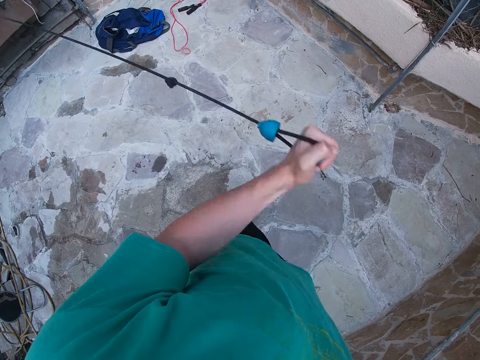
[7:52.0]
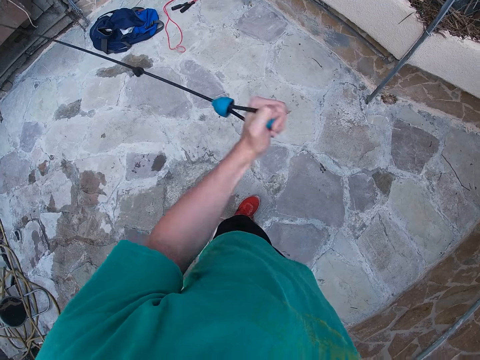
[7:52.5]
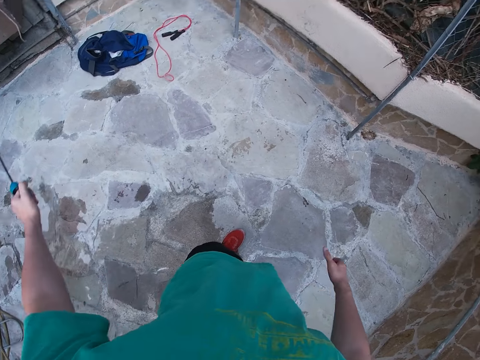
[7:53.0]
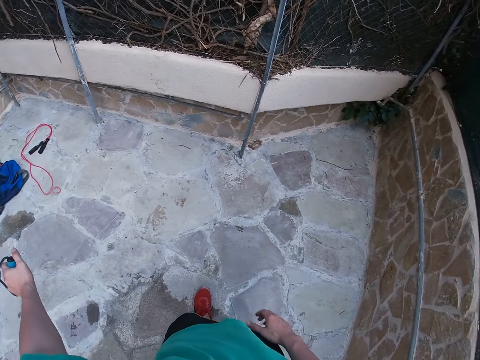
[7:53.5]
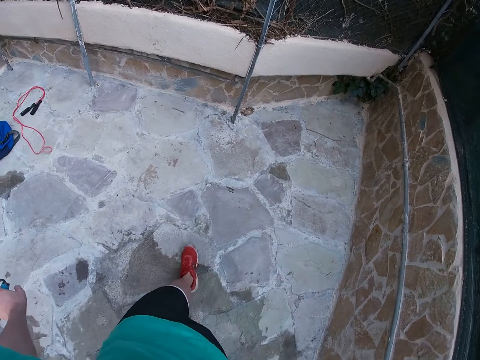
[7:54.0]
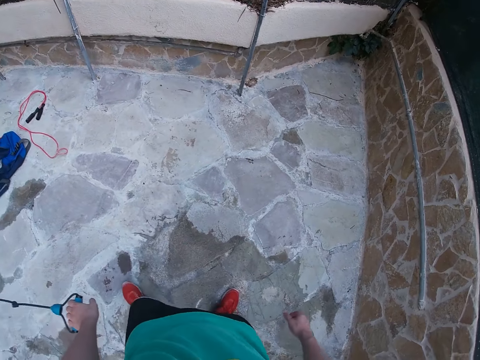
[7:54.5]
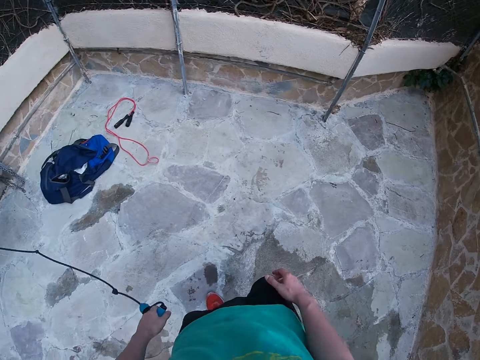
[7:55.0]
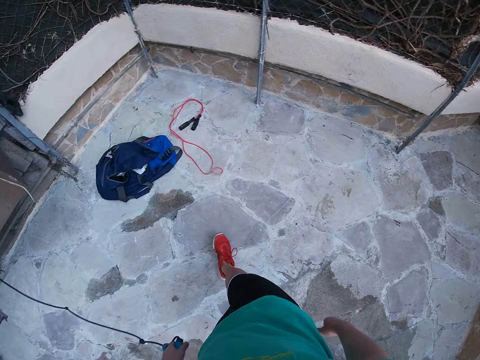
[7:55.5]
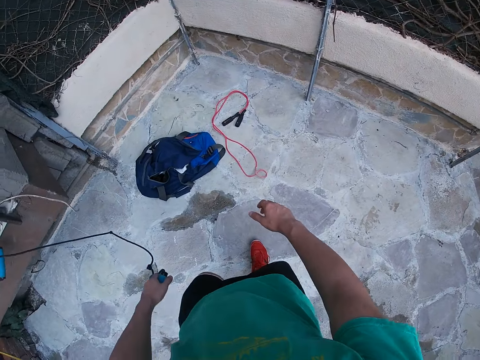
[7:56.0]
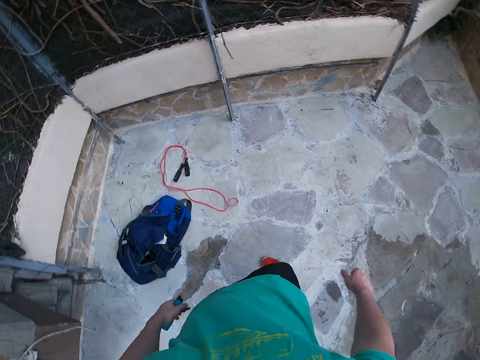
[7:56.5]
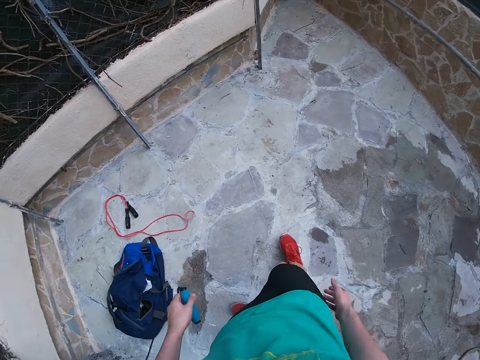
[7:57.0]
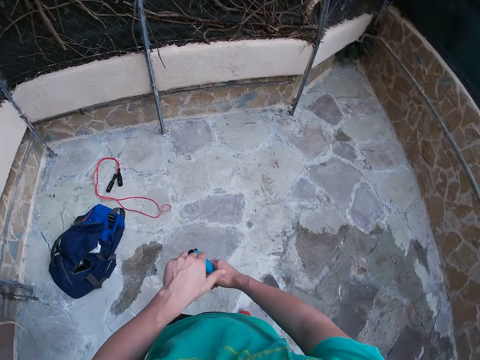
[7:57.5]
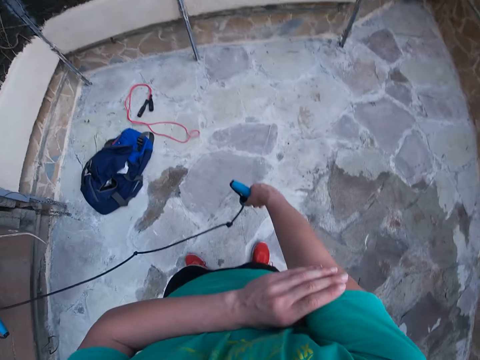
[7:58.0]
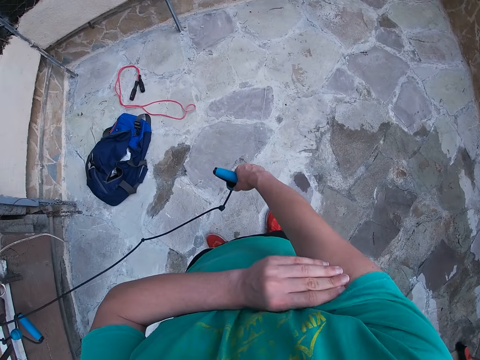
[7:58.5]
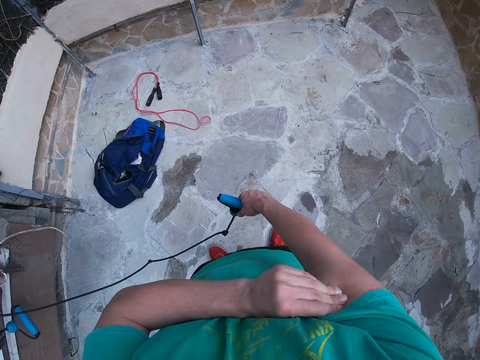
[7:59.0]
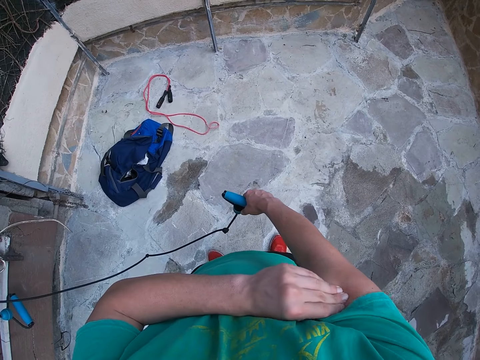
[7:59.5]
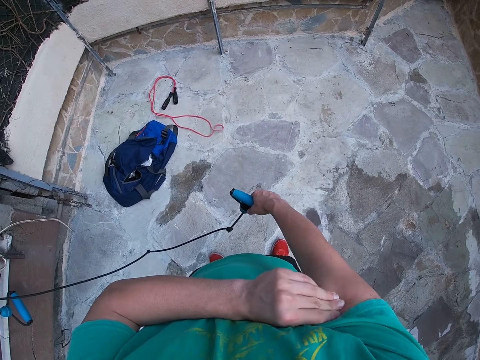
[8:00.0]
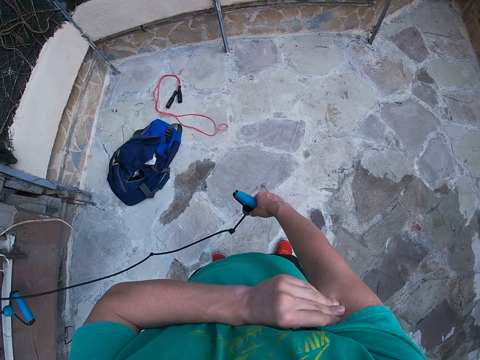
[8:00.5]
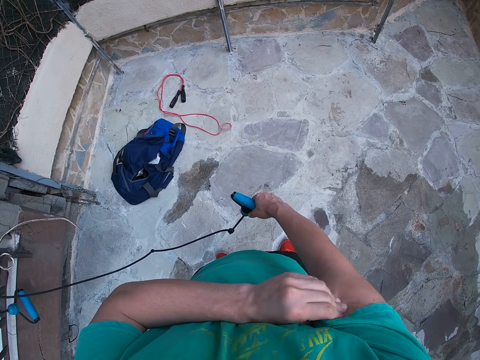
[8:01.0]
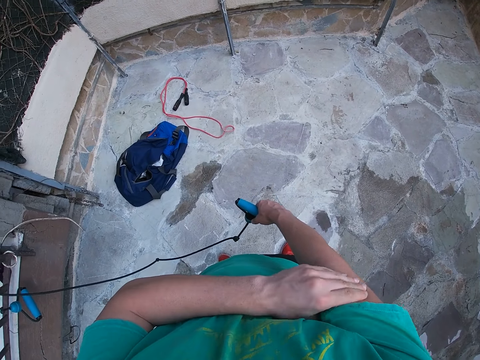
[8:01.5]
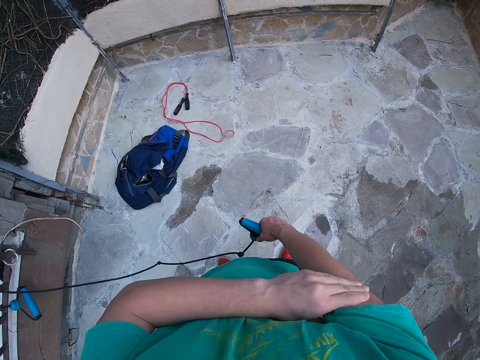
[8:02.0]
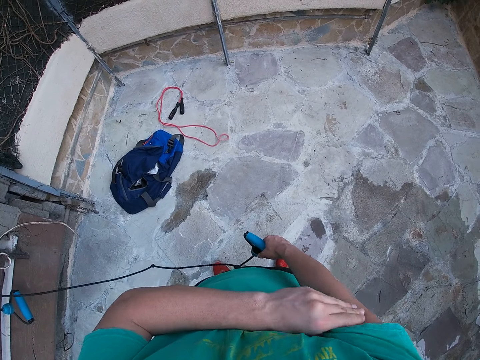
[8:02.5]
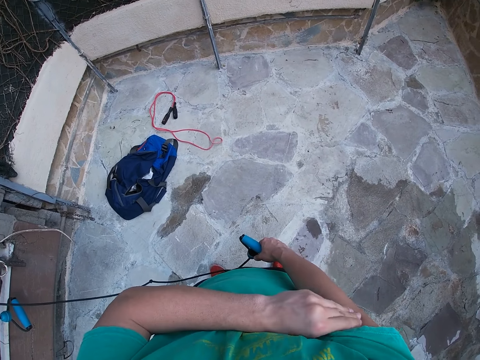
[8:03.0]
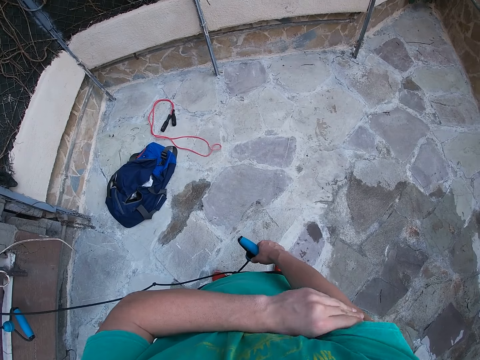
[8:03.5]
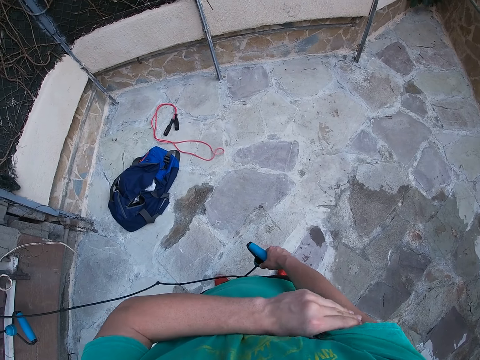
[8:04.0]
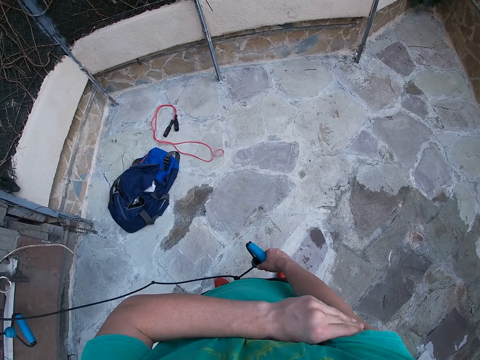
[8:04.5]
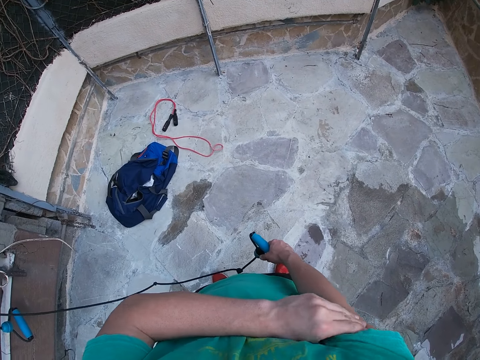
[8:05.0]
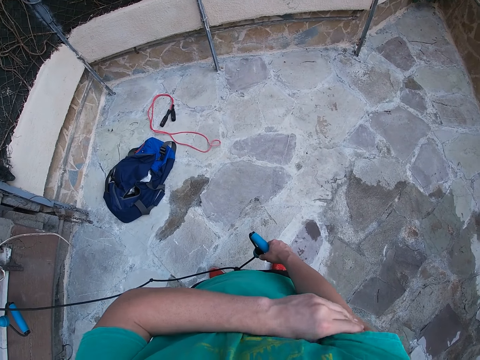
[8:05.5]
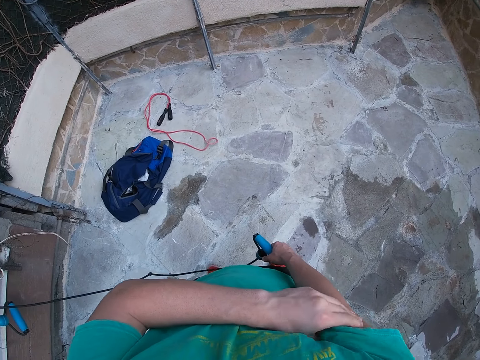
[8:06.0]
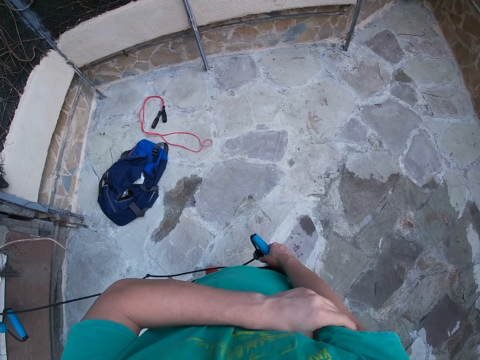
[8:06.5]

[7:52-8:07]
The camera wearer walks with the resistance band. He walks around. He transfers the resistance band to the right hand. He massages his right bicep with the left hand.

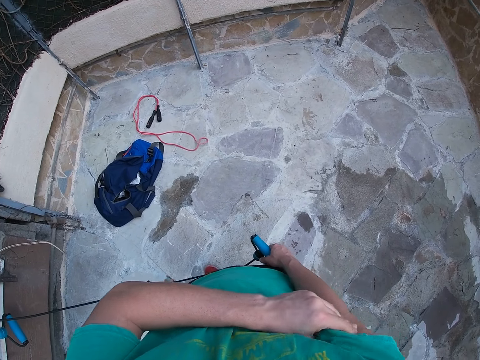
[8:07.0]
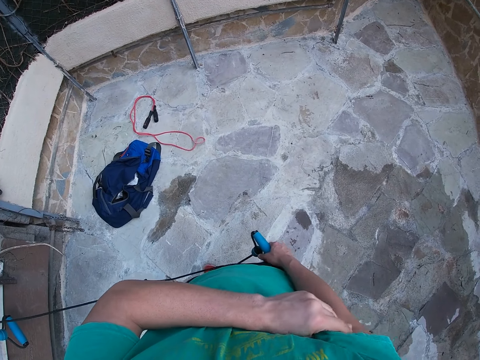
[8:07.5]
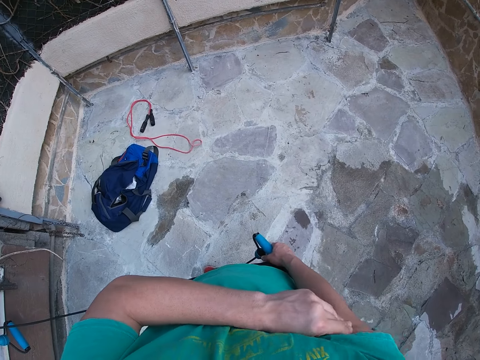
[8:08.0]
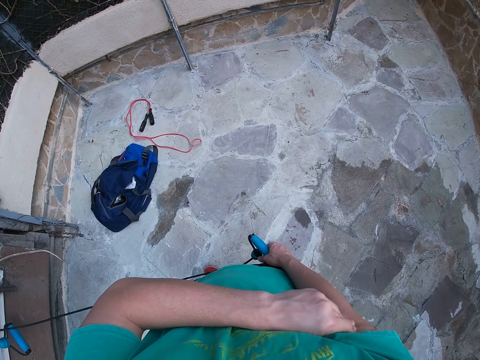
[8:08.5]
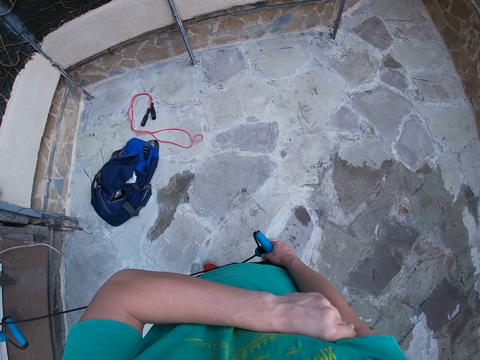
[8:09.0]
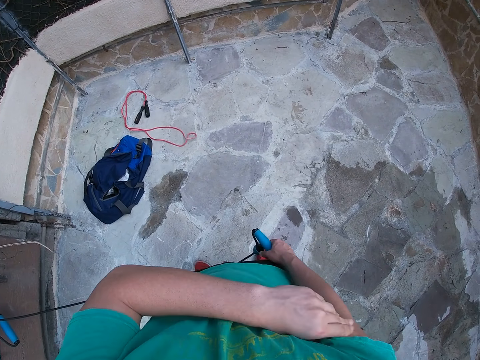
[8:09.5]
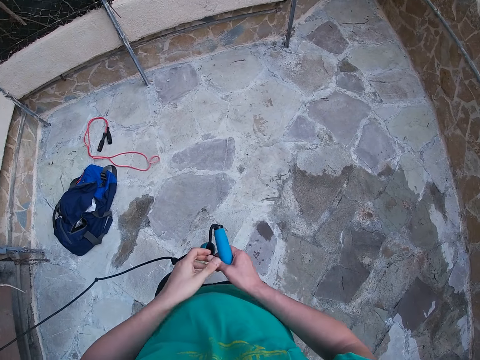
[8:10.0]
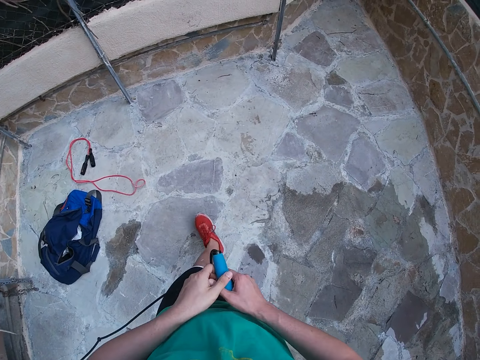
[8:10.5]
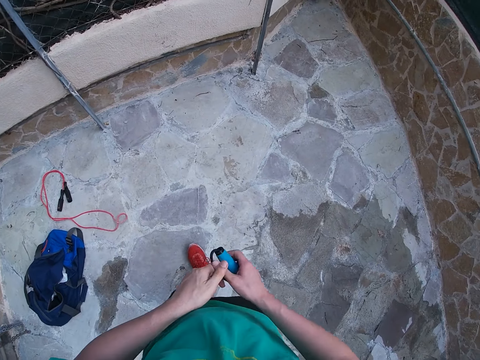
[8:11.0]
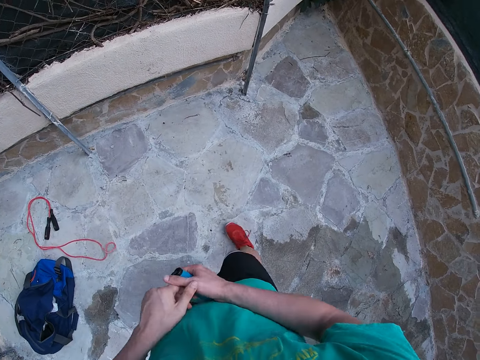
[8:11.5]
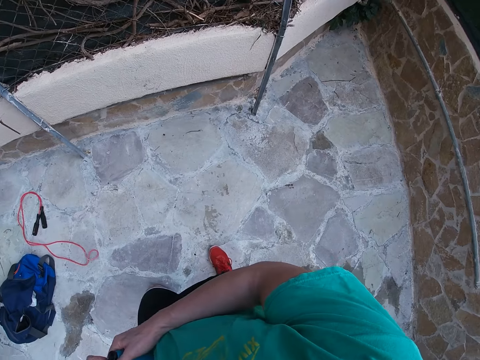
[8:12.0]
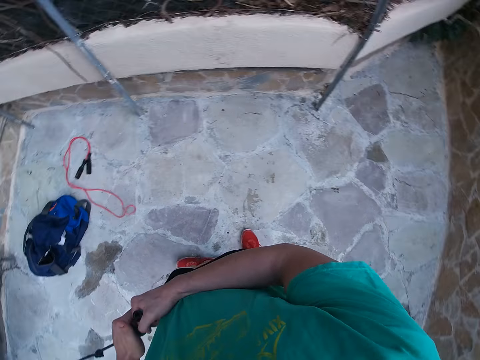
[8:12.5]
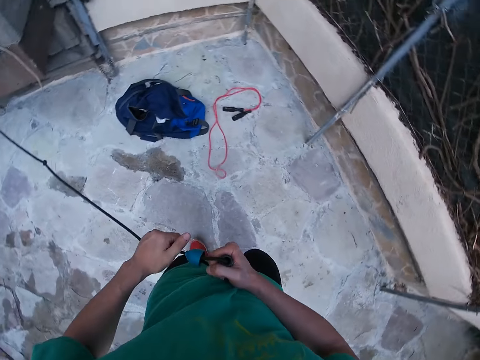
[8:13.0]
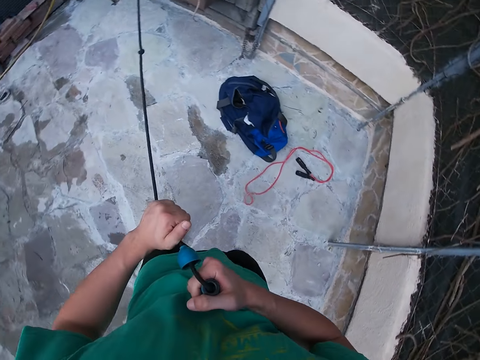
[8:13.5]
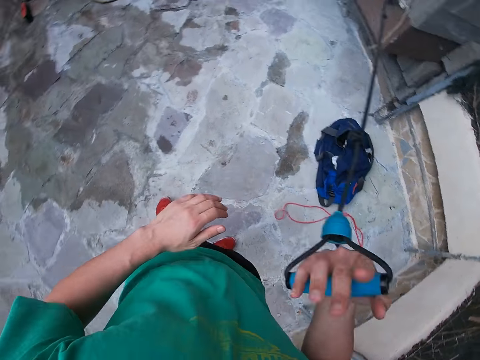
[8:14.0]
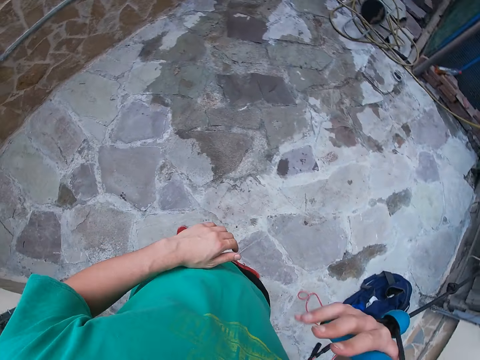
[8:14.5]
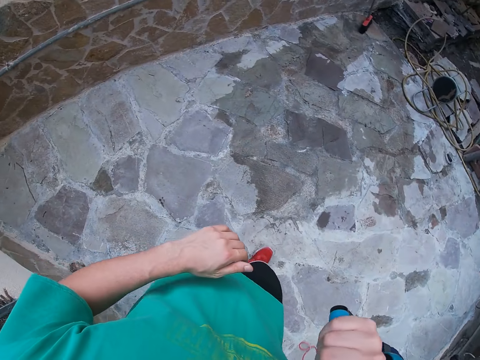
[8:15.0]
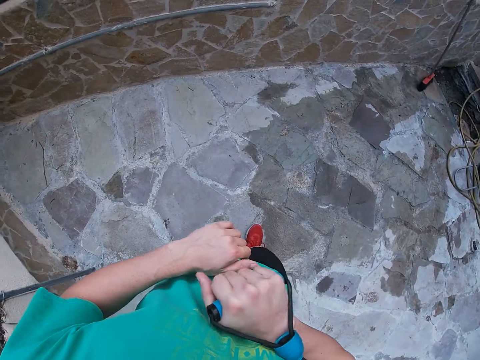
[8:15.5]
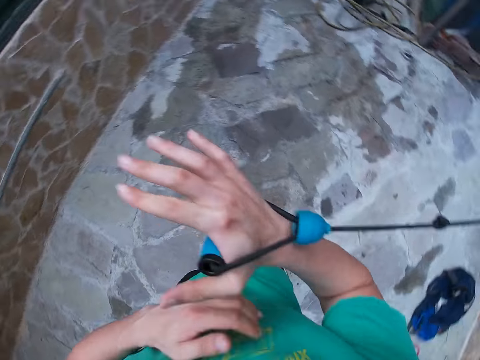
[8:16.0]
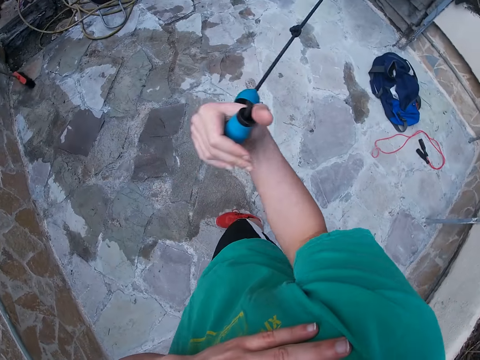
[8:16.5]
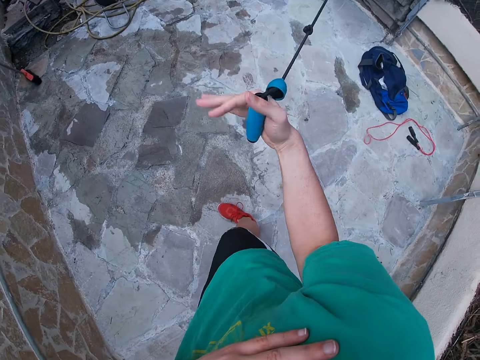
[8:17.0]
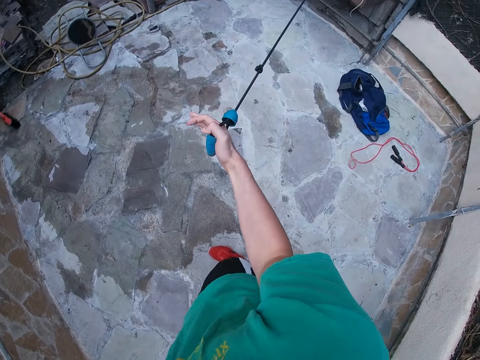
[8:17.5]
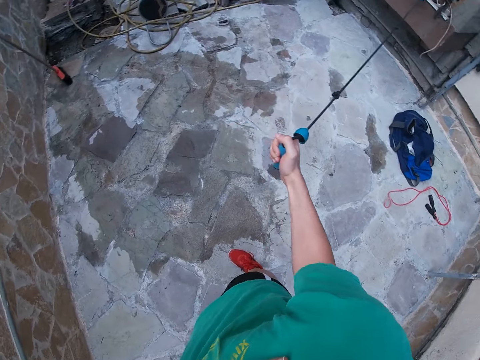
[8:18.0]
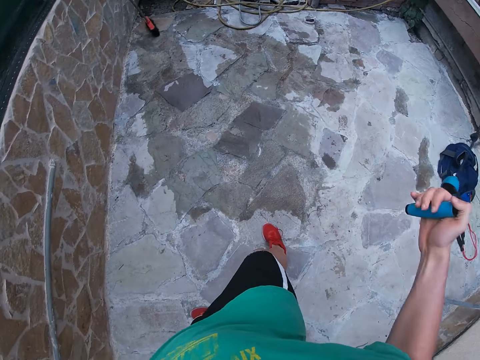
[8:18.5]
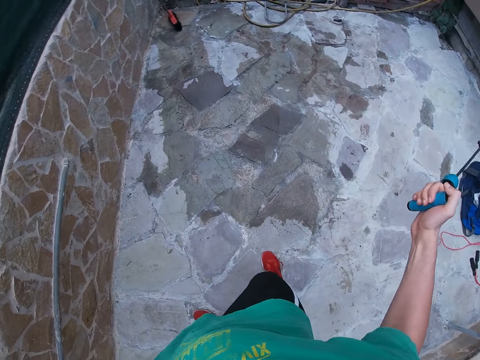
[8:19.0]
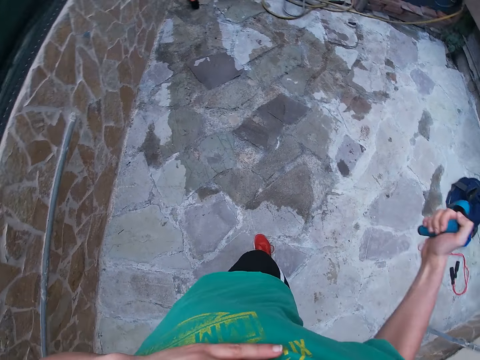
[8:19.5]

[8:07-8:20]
The camera wearer walks with the resistance band. They turn around. They pull the resistance band.
